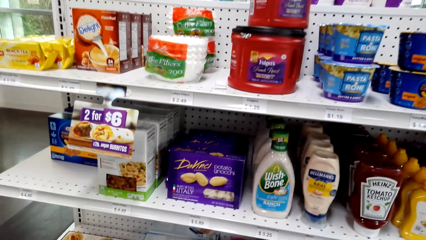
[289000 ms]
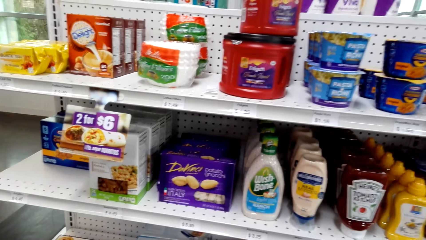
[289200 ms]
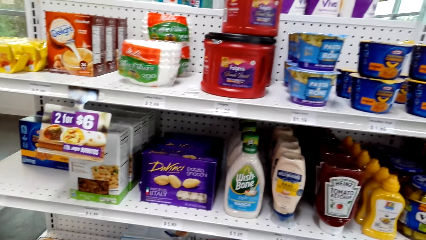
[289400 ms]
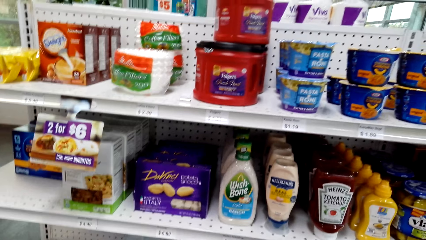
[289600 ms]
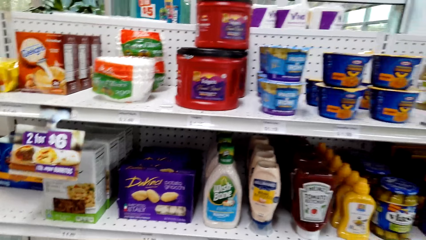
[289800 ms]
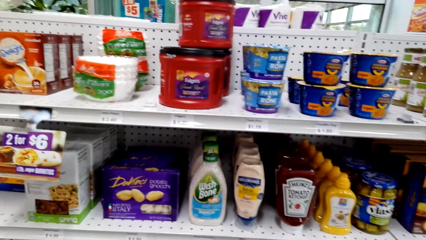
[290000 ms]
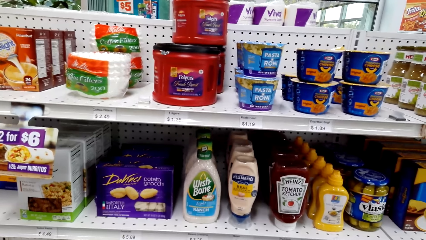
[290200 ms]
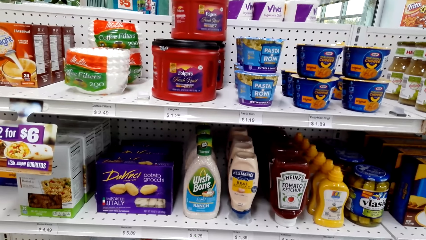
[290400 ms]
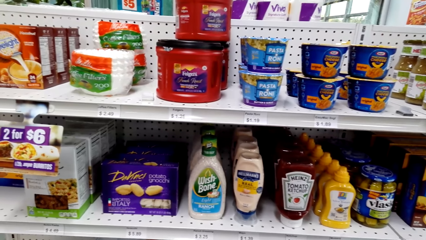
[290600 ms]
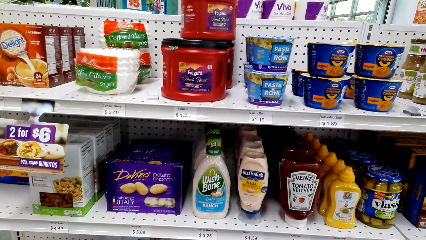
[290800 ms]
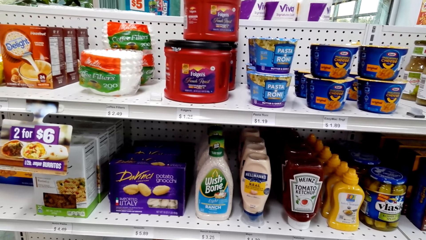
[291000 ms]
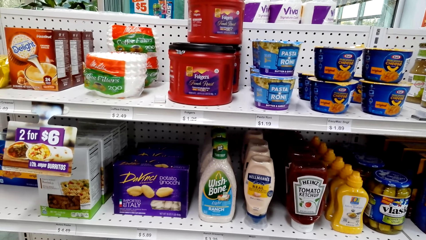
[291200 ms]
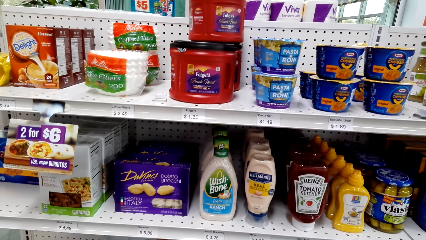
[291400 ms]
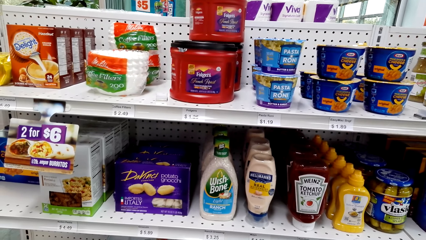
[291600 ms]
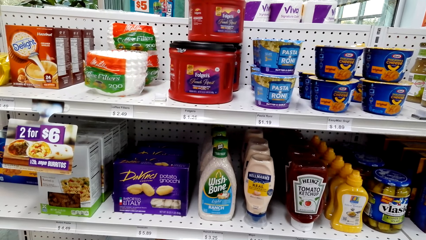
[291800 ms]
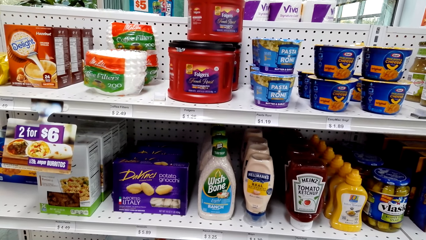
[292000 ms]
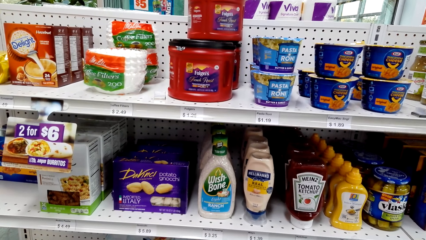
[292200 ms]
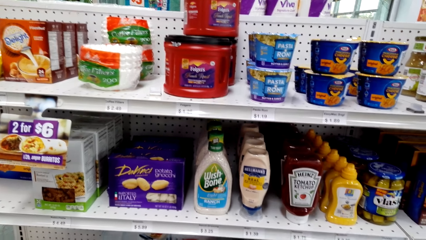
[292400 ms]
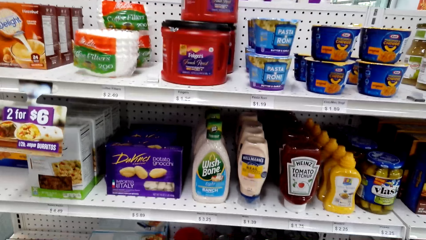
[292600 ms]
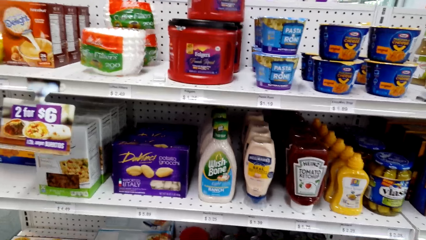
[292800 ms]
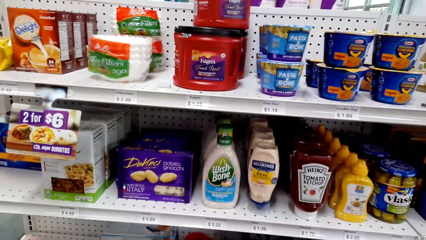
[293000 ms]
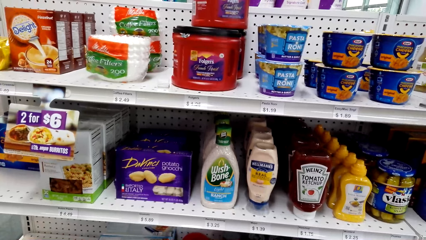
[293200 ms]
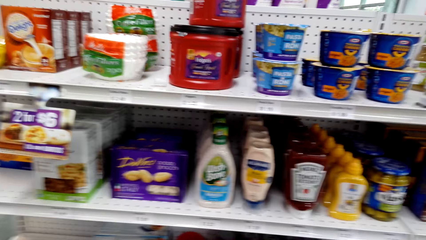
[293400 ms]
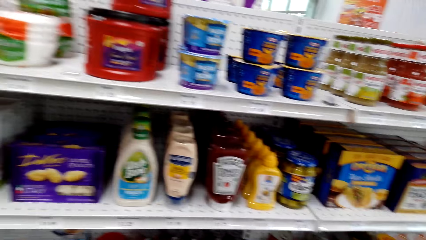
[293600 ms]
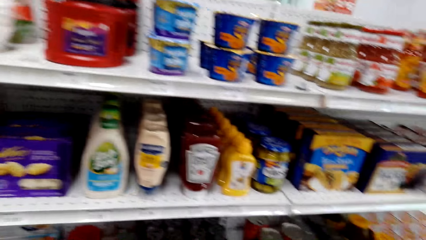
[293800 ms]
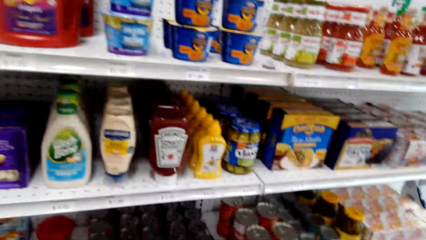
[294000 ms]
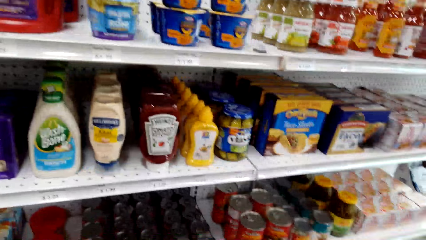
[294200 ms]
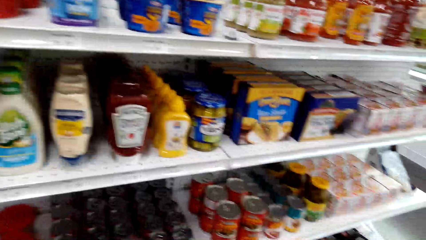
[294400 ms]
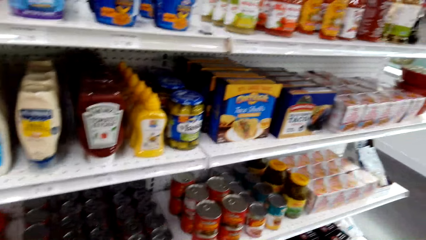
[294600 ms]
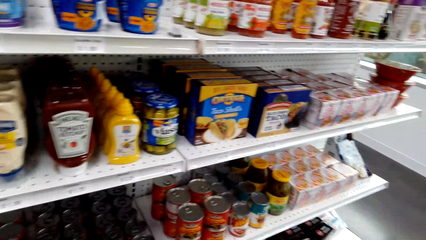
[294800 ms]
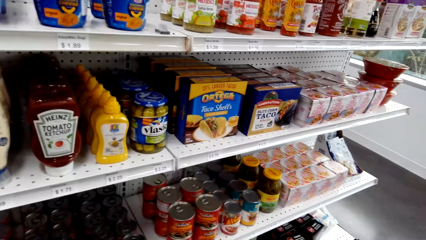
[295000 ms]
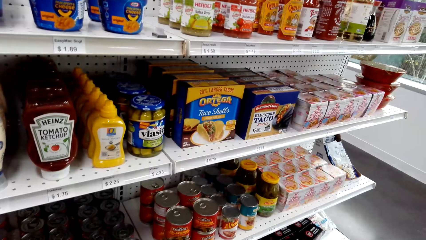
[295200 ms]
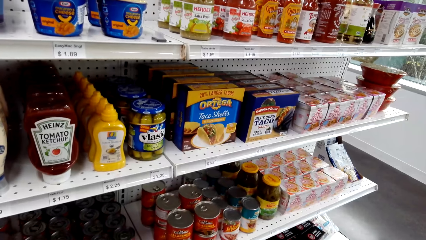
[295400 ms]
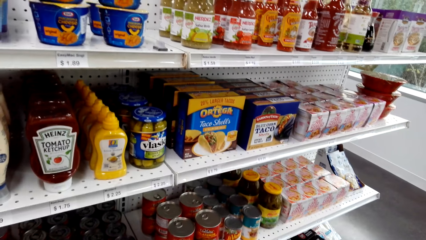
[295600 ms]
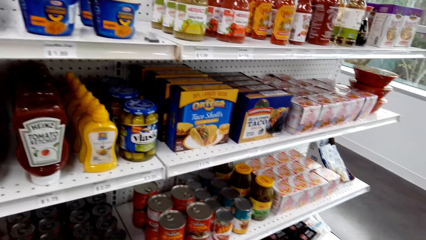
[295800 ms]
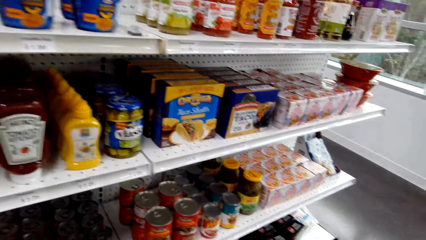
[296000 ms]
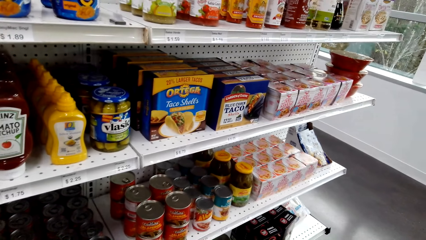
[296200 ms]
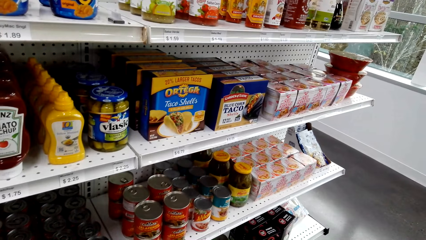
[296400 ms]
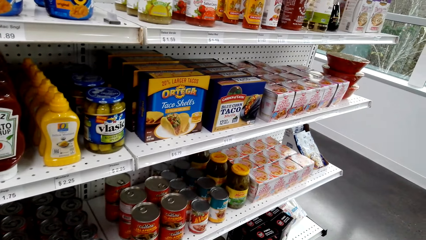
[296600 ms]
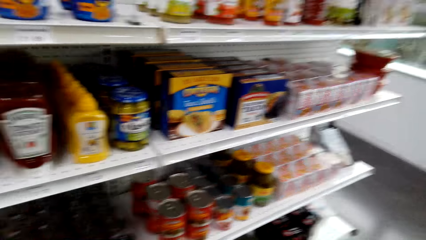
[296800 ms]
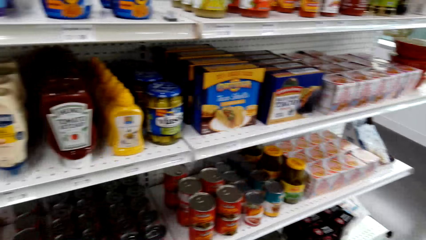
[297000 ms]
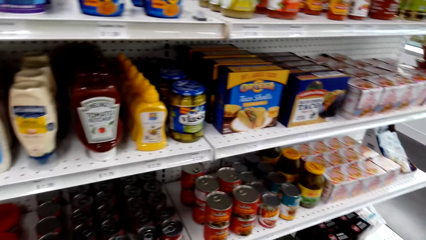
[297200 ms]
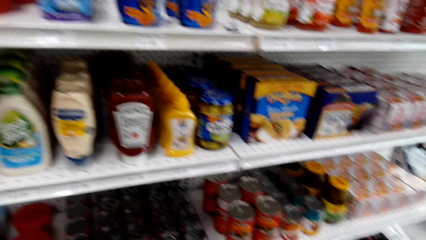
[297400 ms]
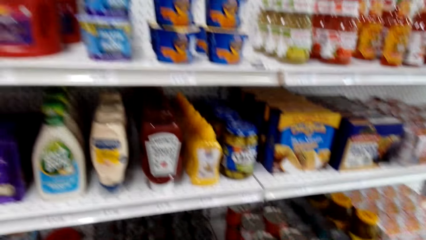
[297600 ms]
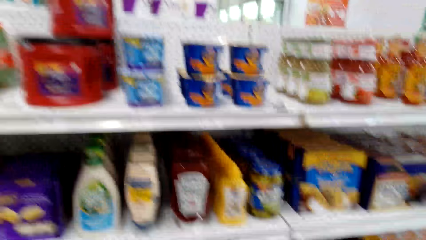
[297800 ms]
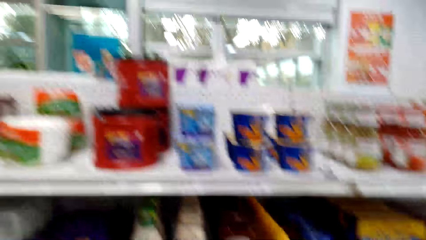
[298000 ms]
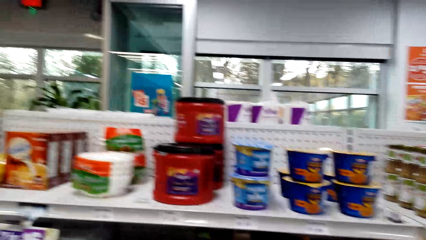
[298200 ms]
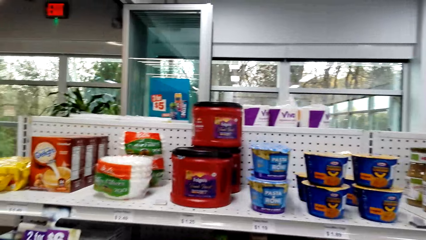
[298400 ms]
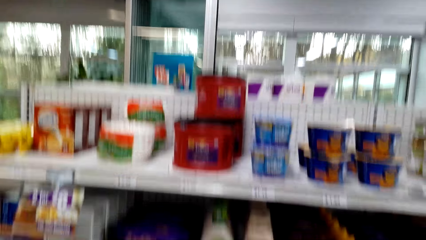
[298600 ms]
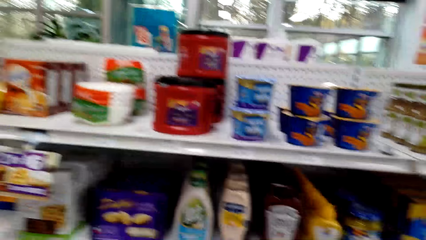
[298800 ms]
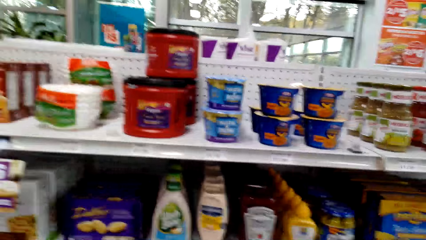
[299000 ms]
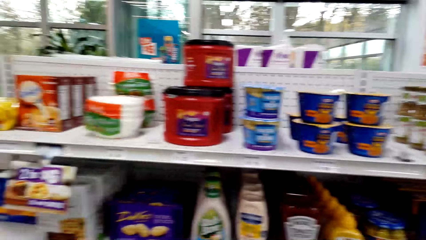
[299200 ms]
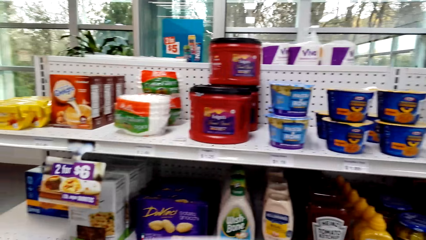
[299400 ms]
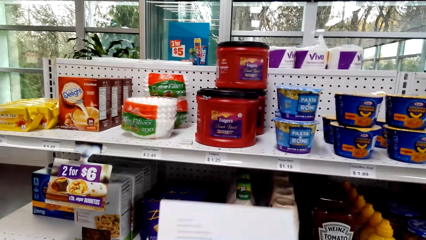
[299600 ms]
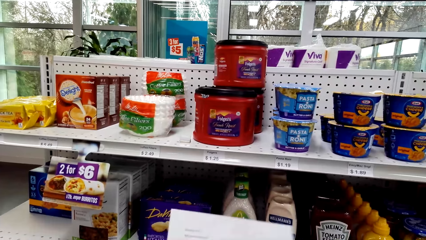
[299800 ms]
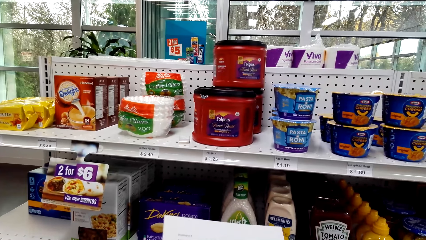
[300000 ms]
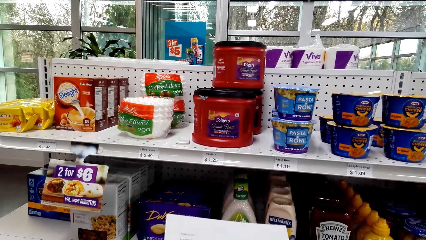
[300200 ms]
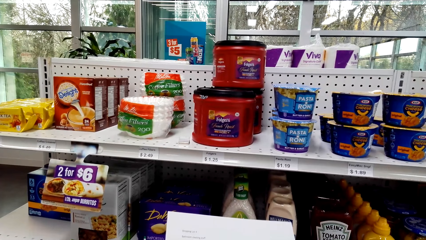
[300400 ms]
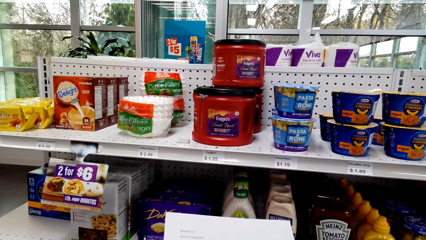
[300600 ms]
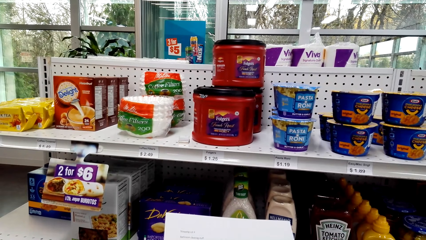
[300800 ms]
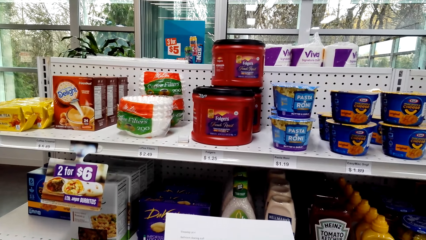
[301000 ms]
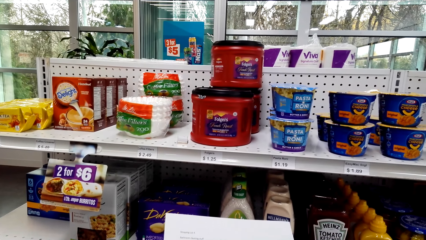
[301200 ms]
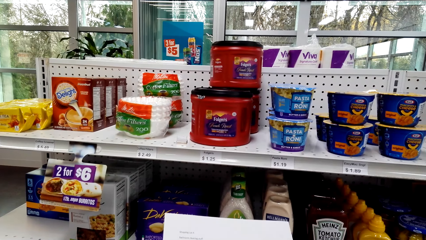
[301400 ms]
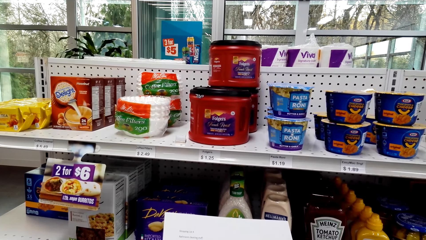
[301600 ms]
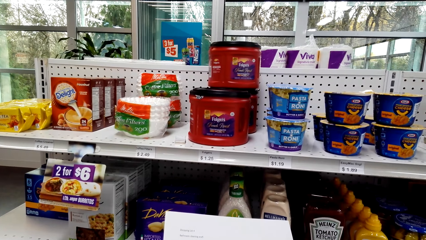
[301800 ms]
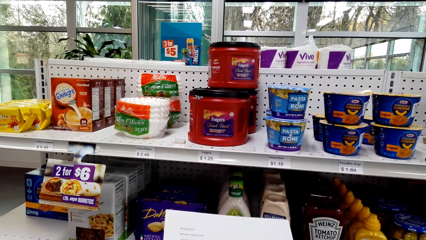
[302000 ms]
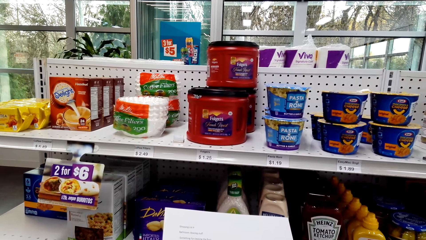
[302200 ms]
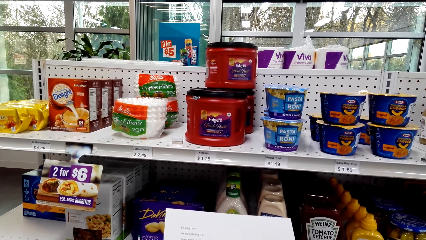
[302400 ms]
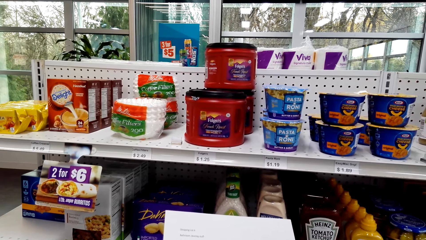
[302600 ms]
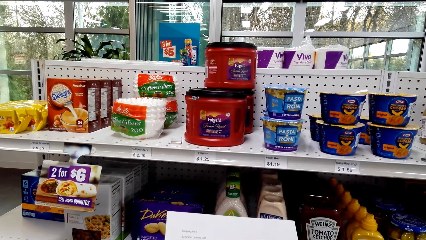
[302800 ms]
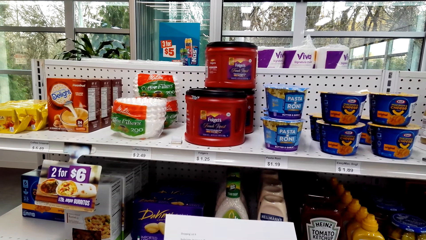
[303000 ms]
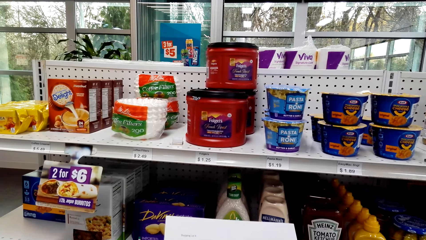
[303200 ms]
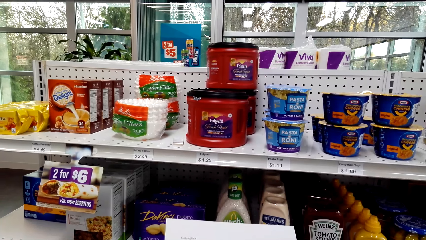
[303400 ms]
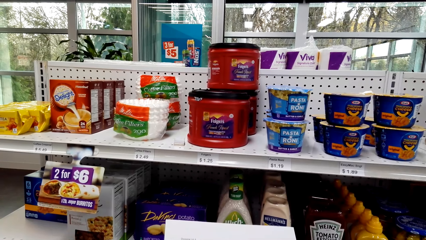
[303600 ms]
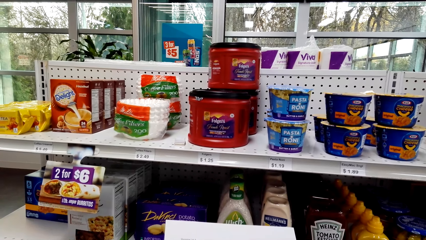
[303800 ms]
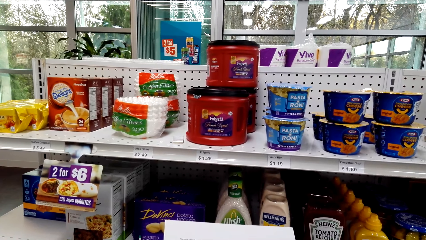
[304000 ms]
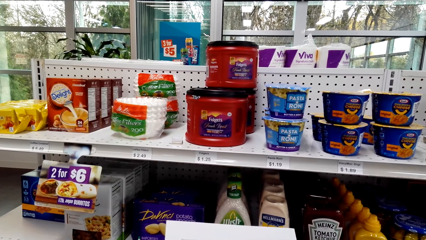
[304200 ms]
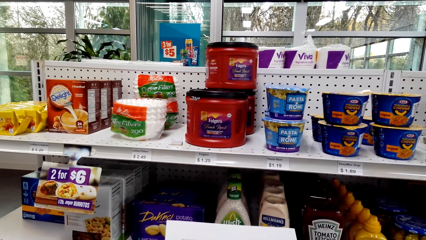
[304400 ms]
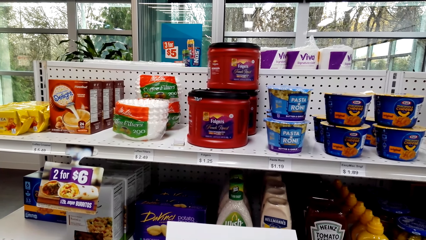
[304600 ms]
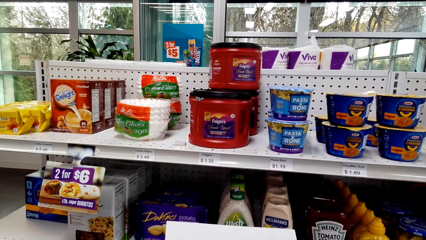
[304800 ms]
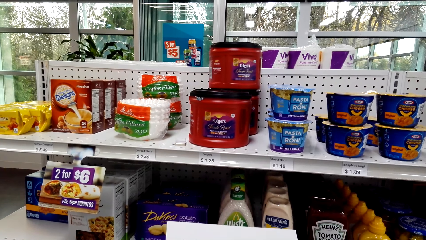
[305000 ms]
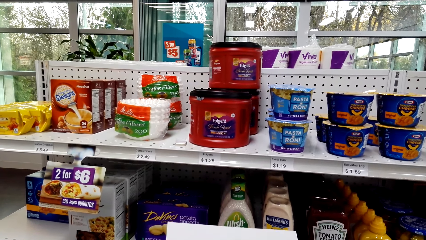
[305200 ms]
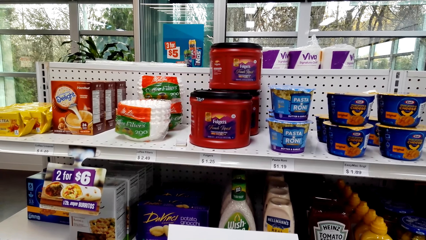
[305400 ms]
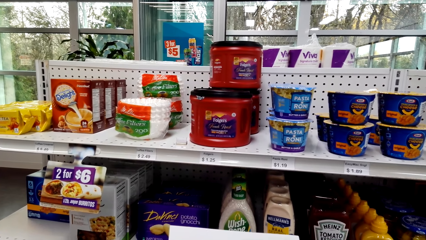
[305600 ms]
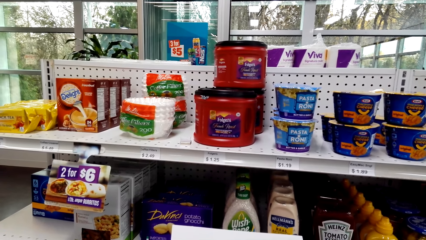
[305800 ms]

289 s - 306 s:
The camera wearer stands on the floor. He holds the paper with his hands.
